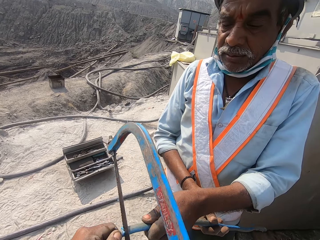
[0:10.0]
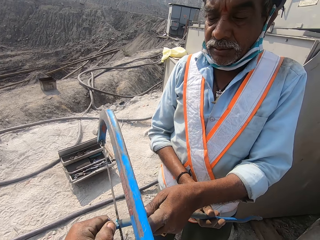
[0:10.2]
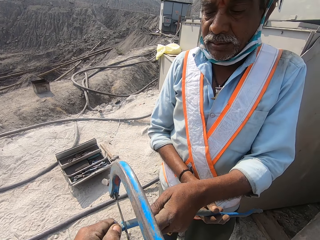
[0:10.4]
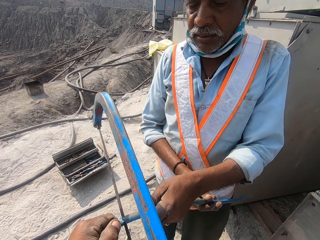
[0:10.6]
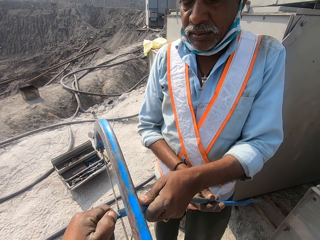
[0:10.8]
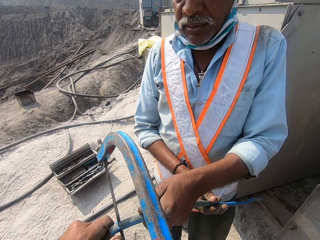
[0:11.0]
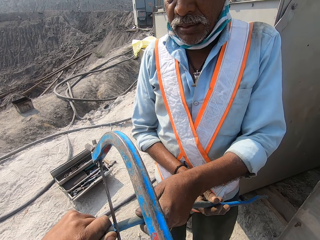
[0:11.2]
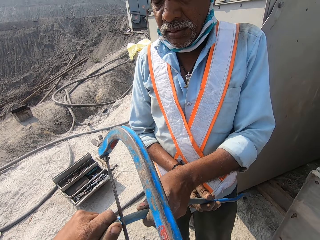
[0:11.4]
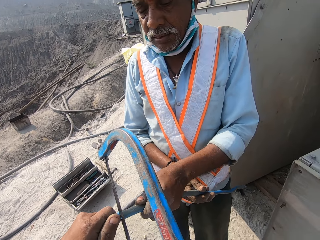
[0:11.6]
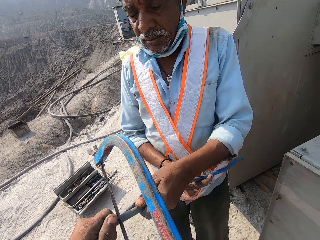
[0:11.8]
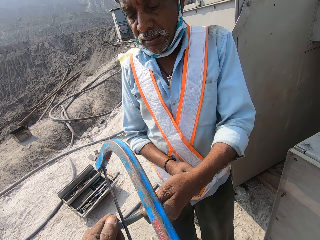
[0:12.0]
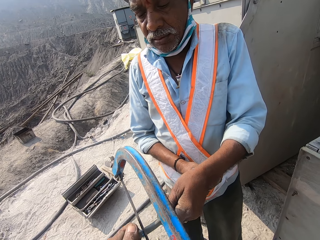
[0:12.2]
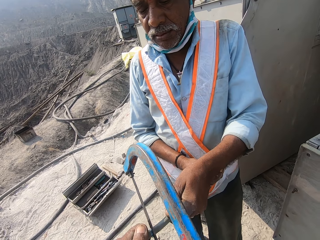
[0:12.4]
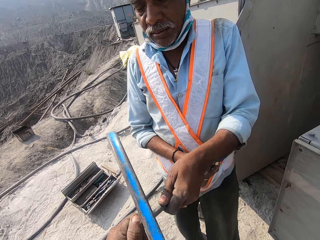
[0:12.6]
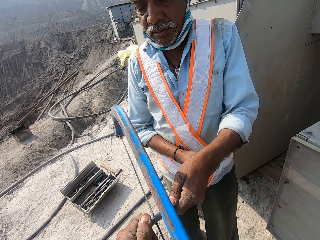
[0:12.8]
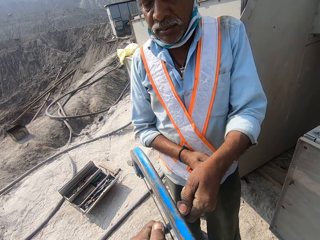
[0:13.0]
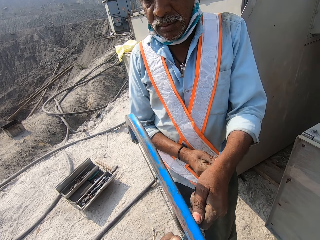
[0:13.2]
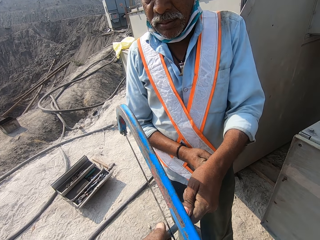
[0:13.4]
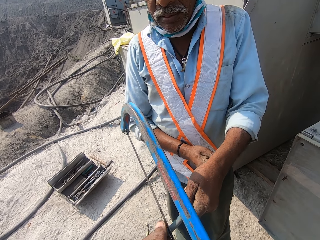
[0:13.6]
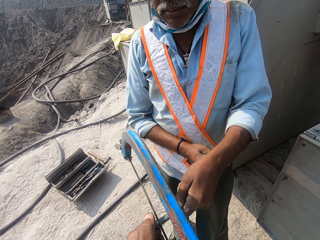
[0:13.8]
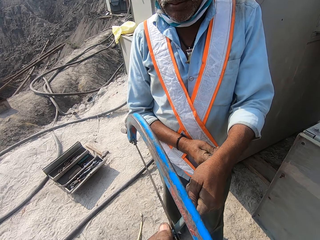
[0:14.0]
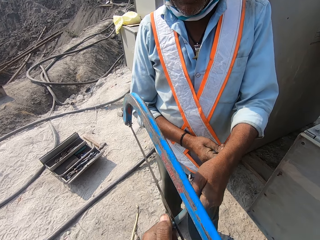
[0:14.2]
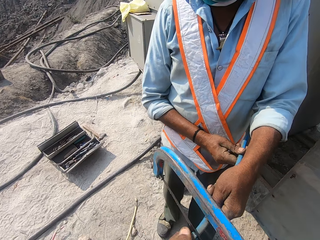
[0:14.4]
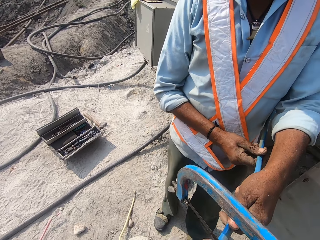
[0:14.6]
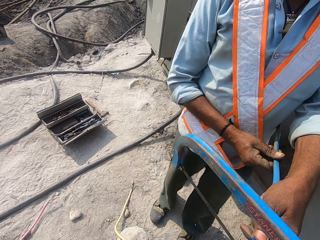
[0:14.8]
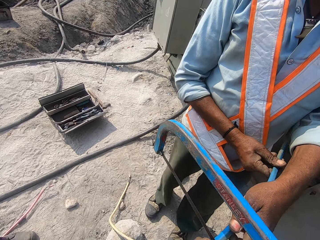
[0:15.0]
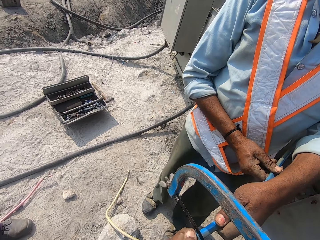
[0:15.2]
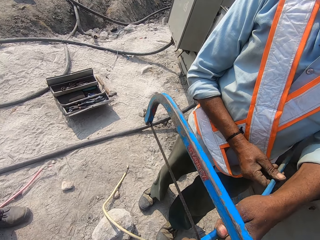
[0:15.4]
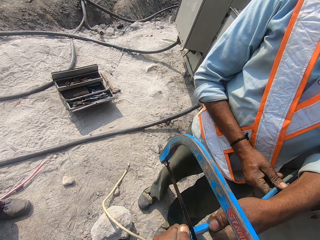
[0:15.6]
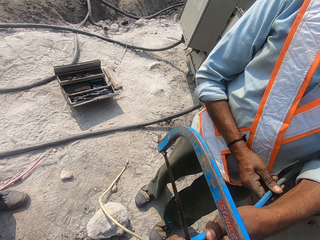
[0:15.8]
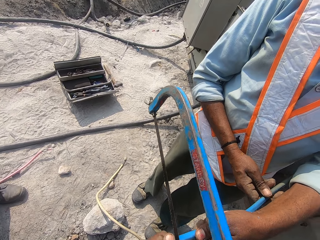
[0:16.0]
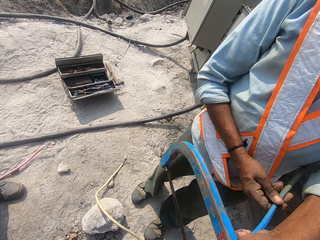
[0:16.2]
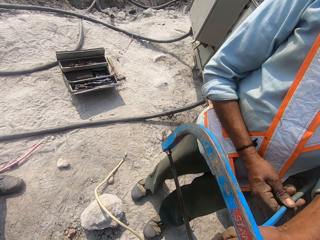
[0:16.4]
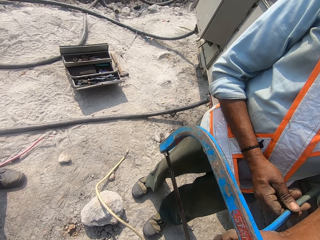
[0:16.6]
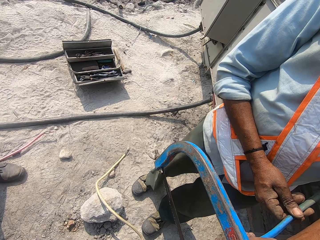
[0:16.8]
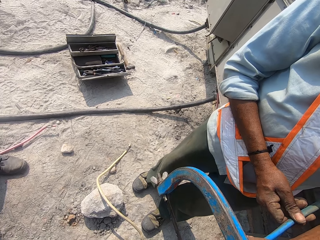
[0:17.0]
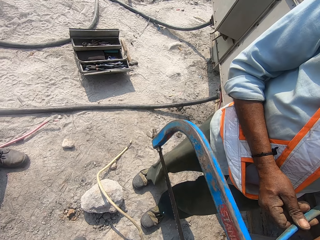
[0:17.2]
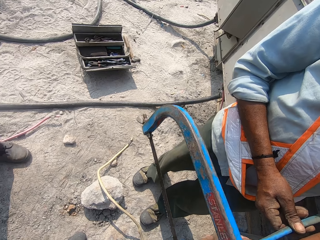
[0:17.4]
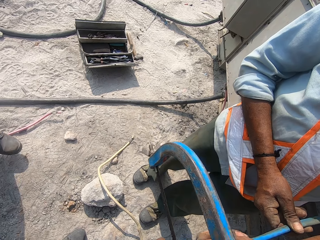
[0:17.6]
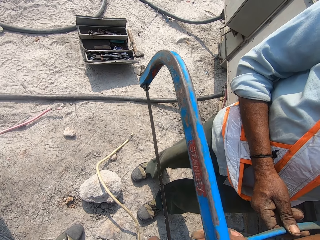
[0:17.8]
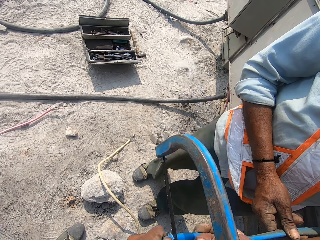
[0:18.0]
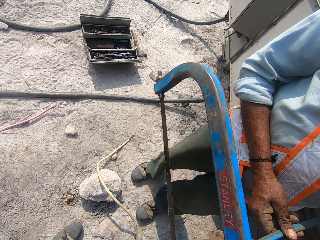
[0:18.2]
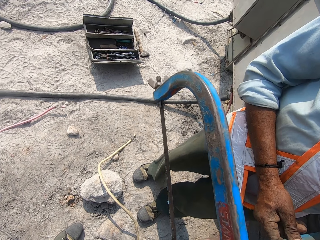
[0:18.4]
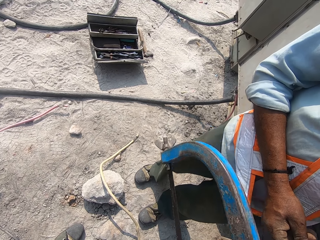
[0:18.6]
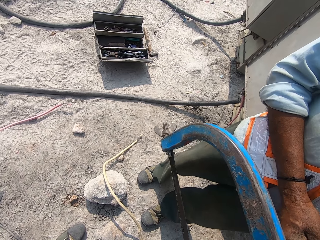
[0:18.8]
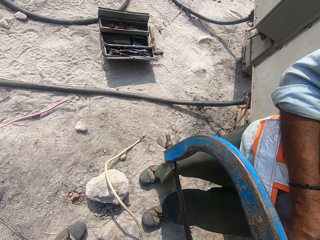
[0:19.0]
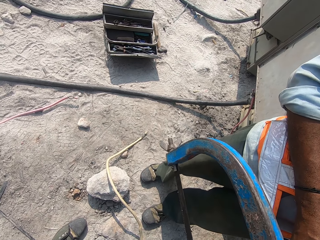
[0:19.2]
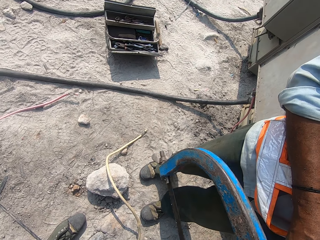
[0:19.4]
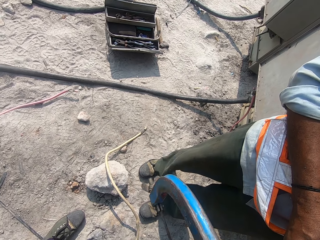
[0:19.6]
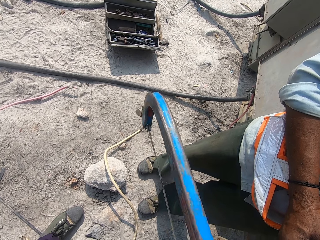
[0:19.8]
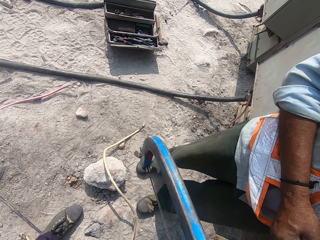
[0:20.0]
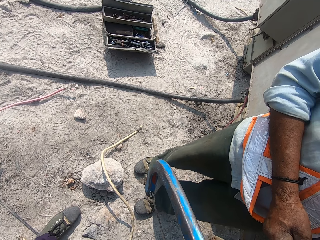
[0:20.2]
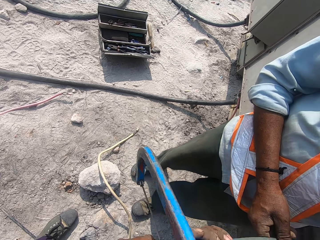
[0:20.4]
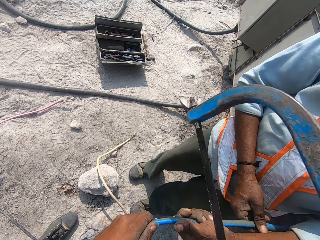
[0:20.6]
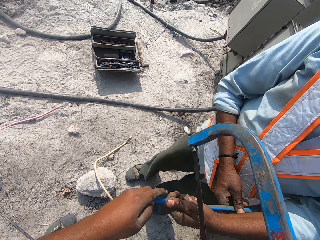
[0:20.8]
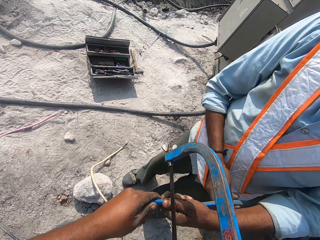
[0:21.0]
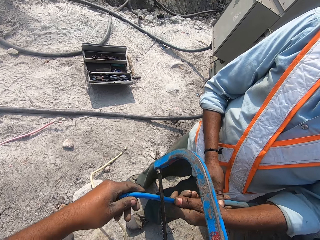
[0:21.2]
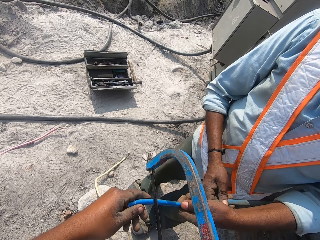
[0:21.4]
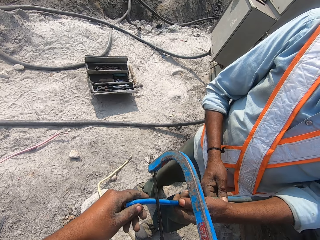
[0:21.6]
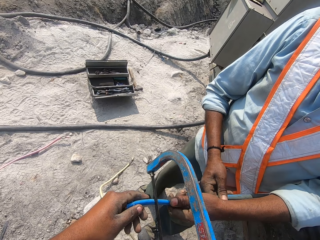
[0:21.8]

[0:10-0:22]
The camera wearer cuts a wire.

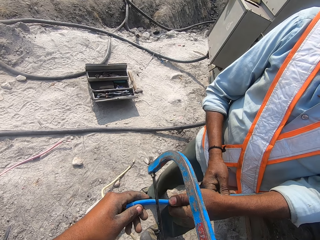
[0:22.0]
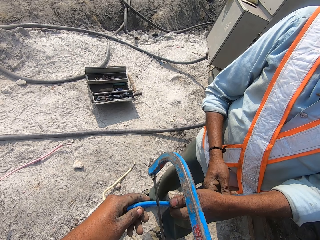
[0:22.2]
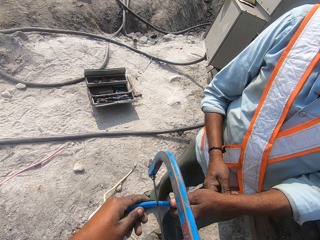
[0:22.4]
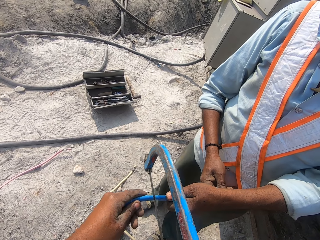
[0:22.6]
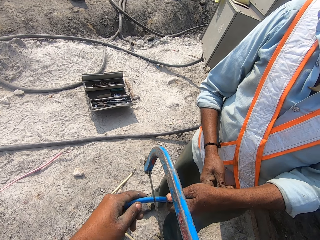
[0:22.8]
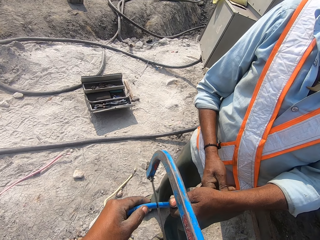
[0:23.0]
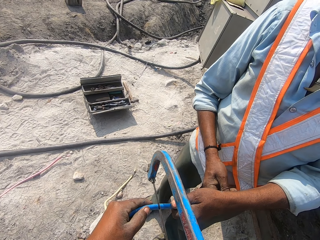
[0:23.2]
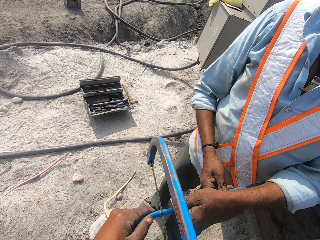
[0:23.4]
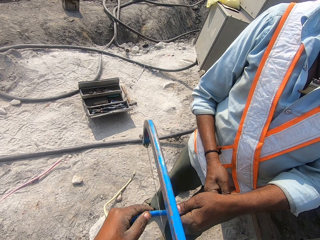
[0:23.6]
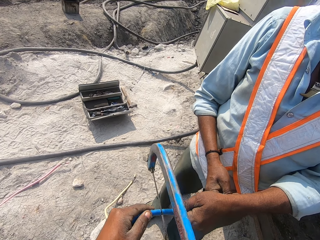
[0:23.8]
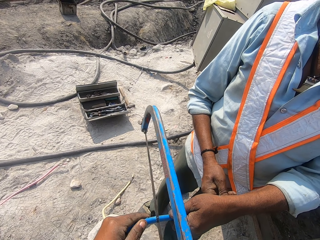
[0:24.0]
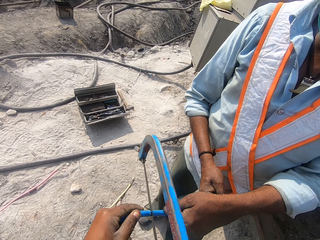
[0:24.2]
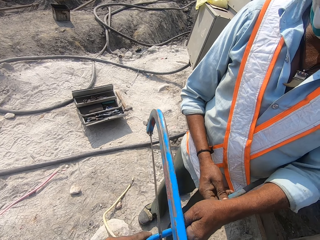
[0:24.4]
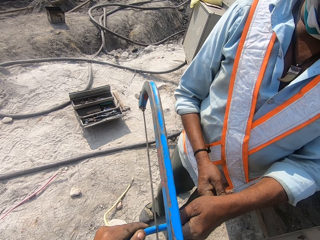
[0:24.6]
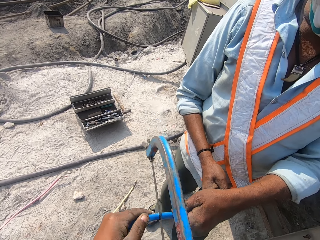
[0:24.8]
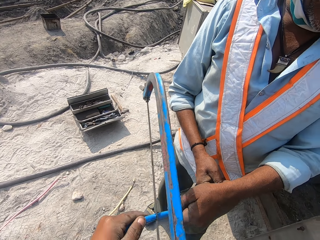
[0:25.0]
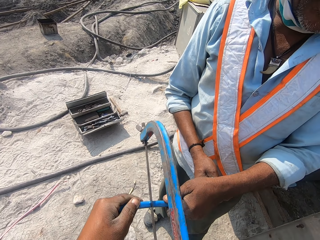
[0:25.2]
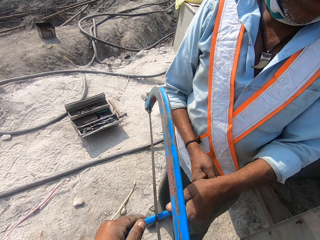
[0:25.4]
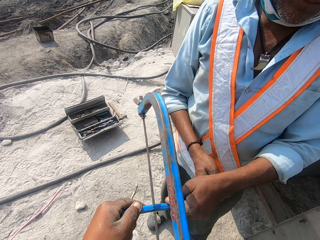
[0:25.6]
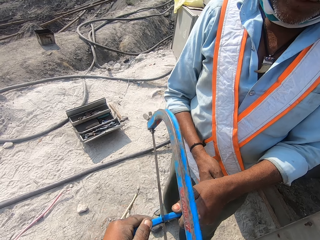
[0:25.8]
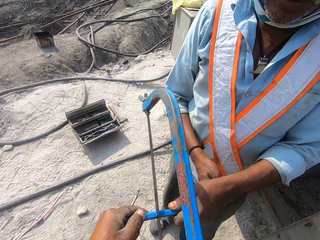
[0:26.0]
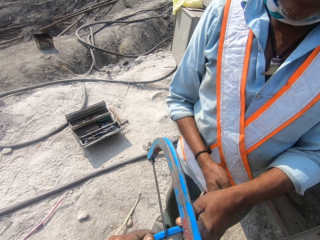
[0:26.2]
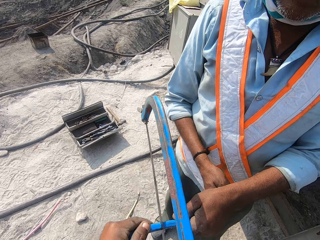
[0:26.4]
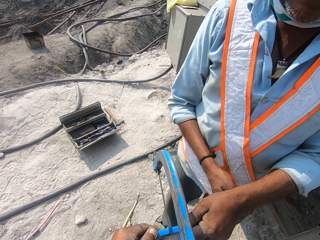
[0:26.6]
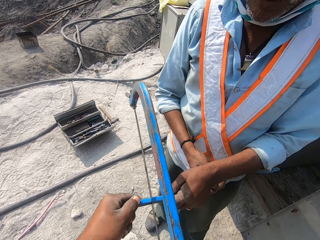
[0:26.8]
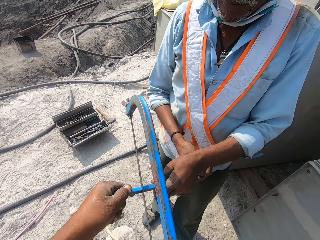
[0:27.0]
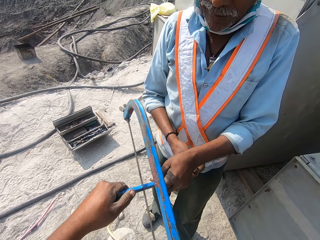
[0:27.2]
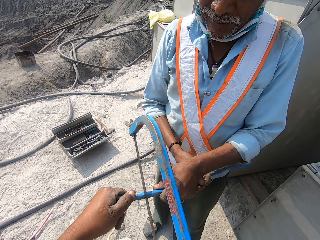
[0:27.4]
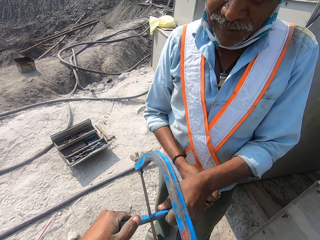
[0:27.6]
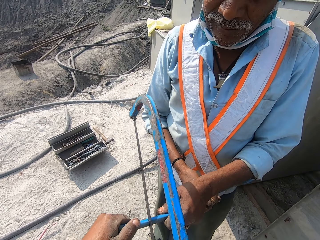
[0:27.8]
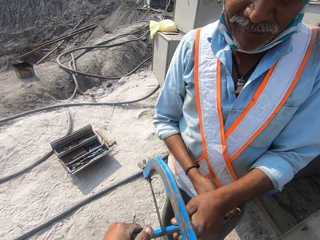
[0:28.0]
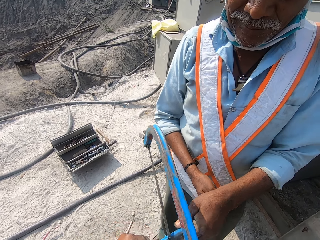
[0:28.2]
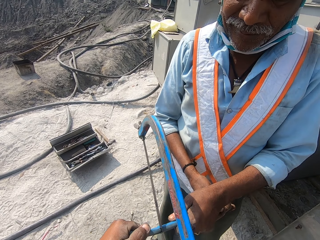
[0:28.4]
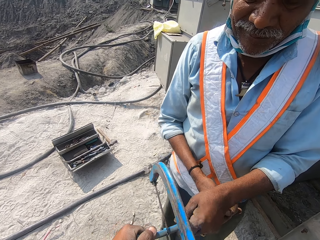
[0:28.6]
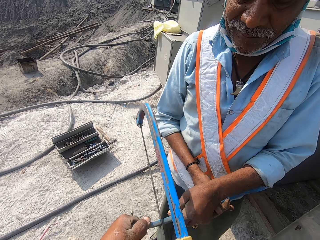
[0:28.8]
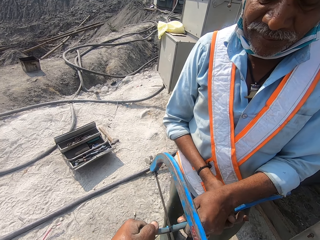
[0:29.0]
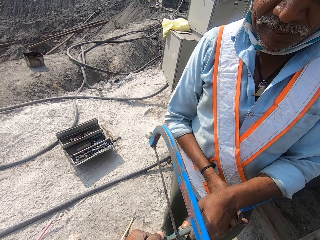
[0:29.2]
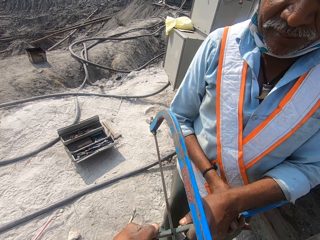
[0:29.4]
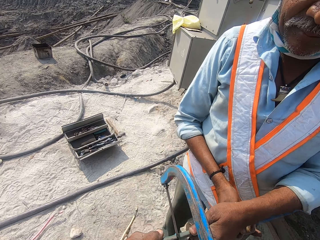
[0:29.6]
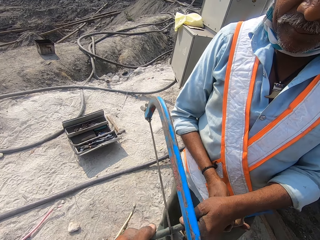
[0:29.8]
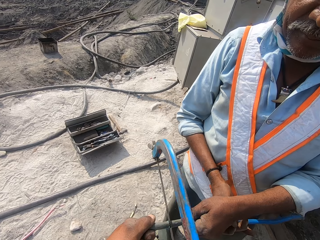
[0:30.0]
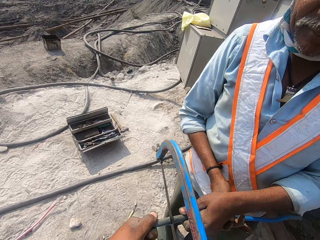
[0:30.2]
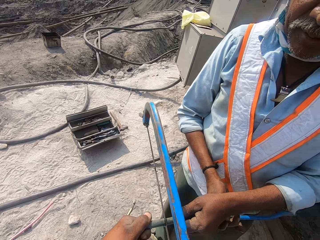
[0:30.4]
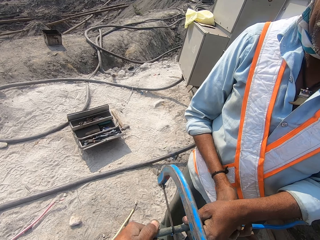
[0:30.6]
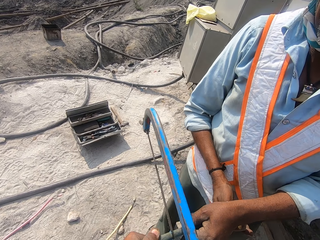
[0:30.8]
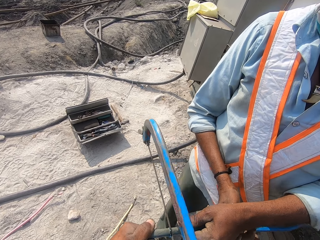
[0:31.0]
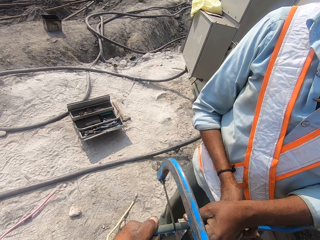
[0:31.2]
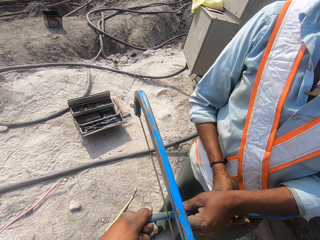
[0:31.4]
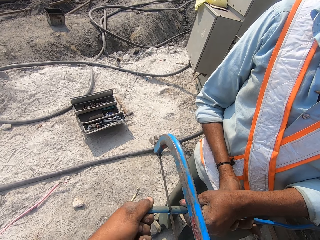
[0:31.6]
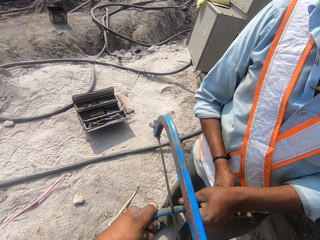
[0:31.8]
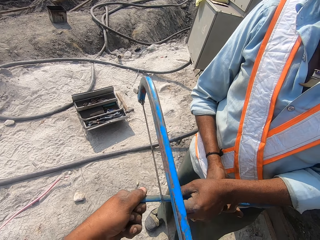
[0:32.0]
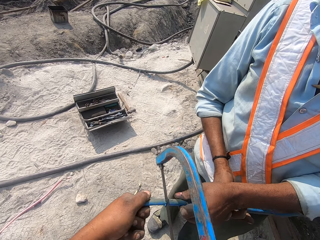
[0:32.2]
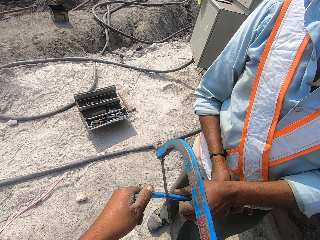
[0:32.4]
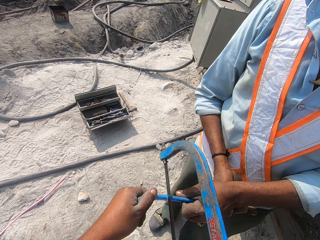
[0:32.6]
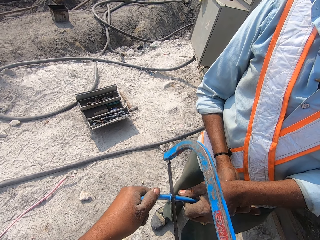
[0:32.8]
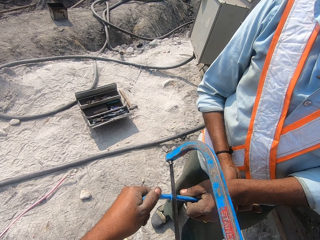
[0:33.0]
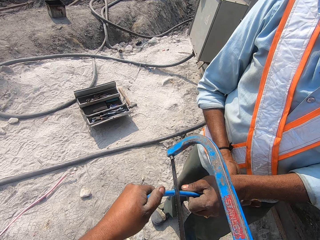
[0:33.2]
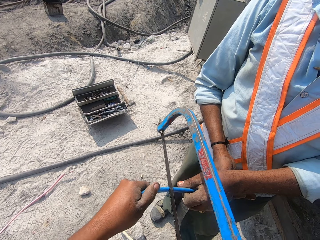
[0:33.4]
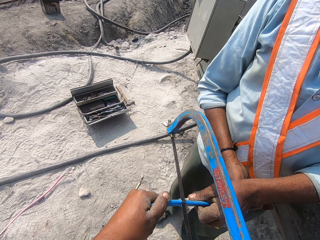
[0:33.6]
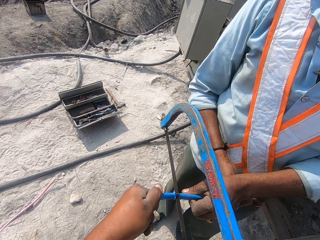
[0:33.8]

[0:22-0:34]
The camera wearer cuts a wire with a hacksaw.
